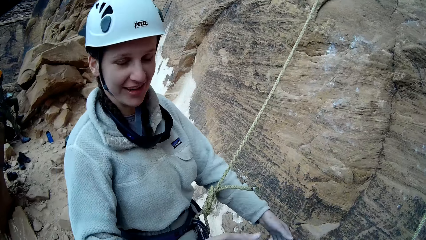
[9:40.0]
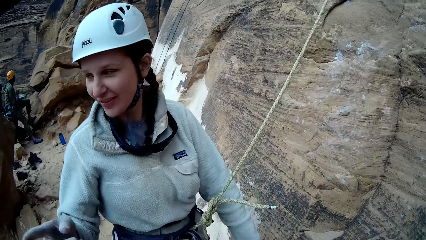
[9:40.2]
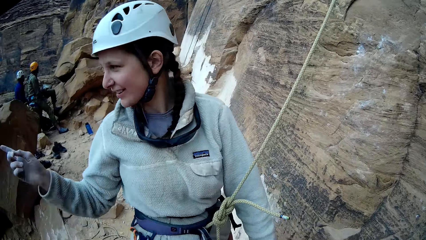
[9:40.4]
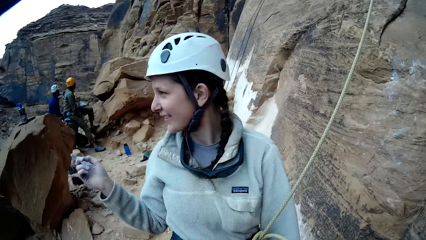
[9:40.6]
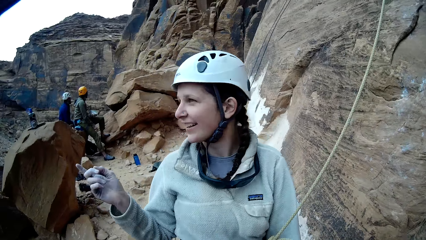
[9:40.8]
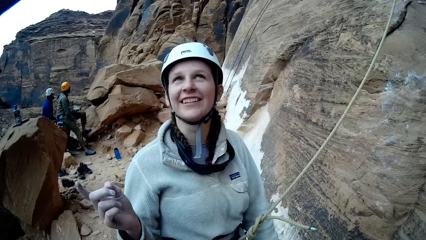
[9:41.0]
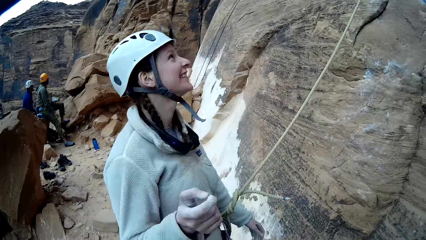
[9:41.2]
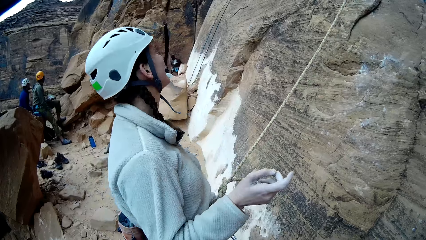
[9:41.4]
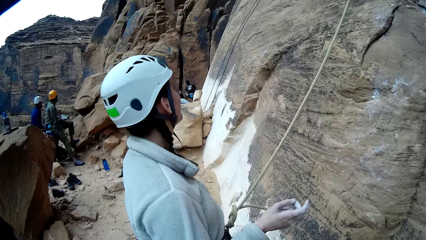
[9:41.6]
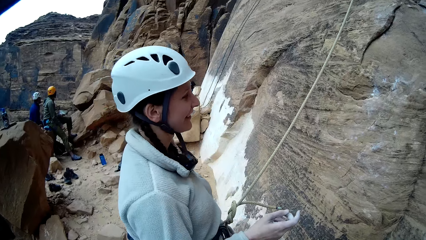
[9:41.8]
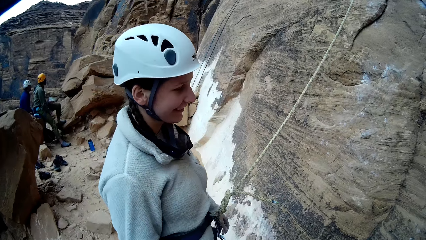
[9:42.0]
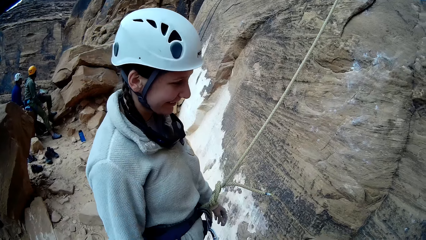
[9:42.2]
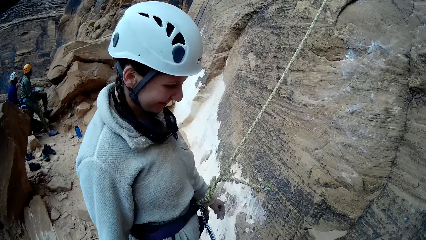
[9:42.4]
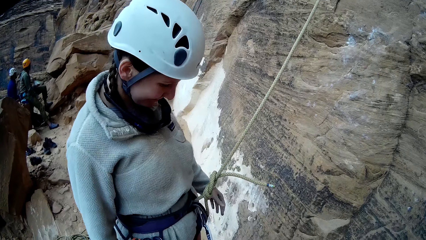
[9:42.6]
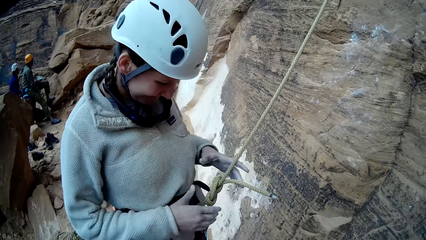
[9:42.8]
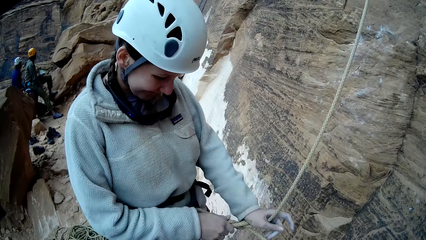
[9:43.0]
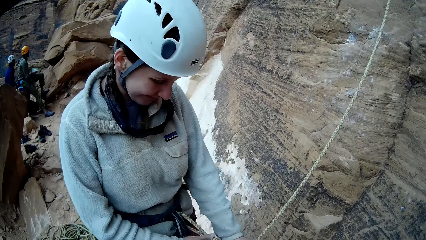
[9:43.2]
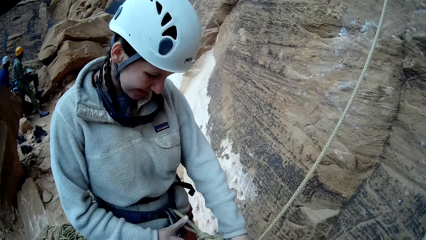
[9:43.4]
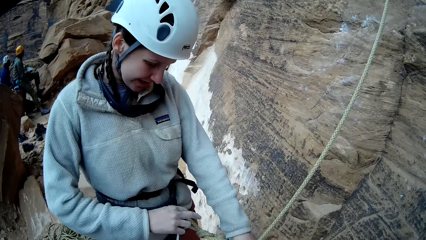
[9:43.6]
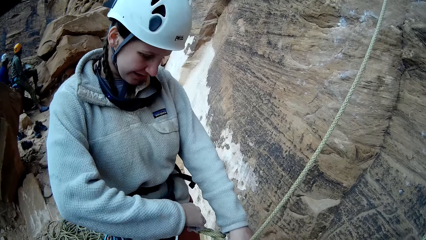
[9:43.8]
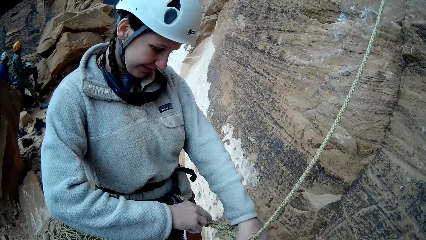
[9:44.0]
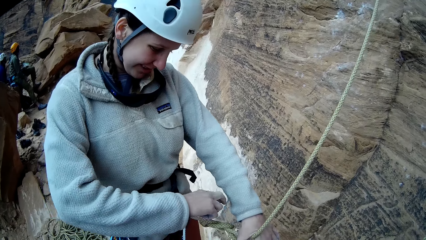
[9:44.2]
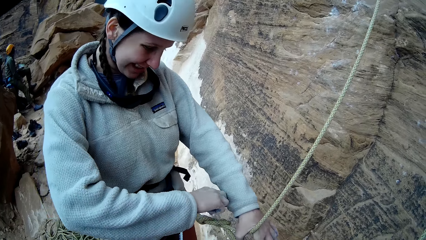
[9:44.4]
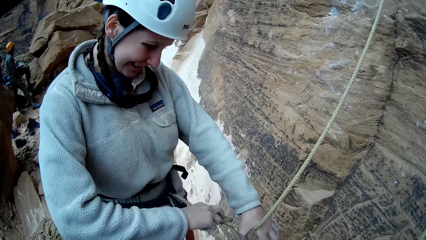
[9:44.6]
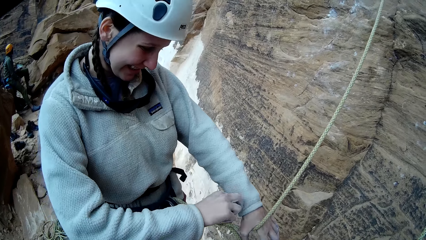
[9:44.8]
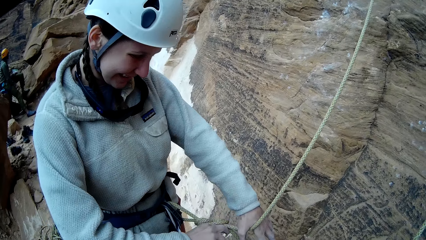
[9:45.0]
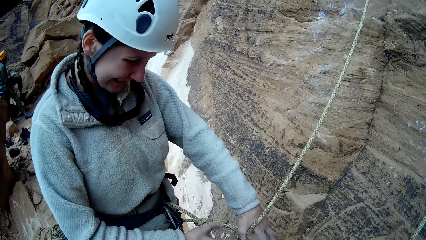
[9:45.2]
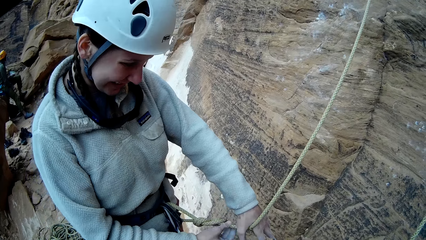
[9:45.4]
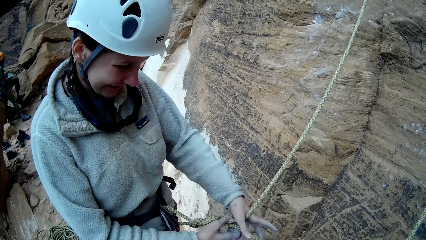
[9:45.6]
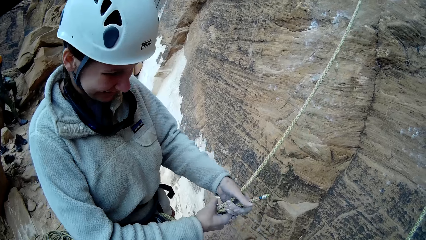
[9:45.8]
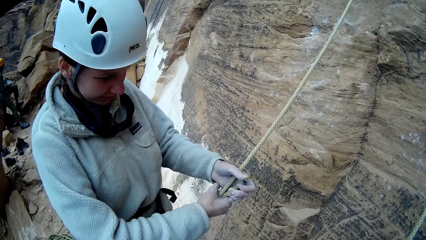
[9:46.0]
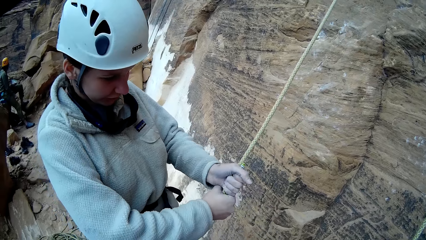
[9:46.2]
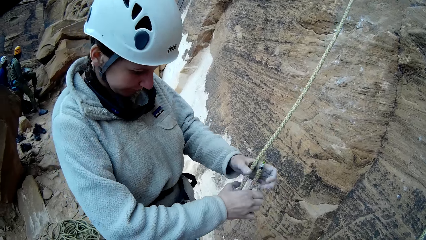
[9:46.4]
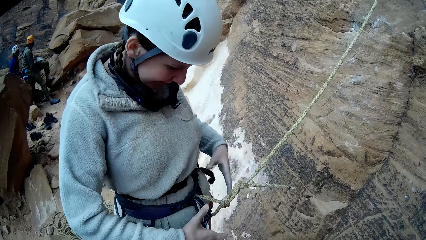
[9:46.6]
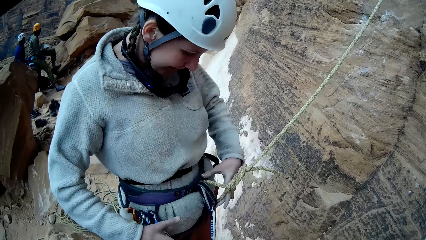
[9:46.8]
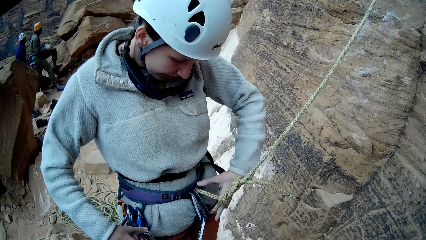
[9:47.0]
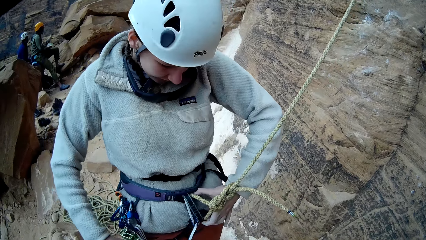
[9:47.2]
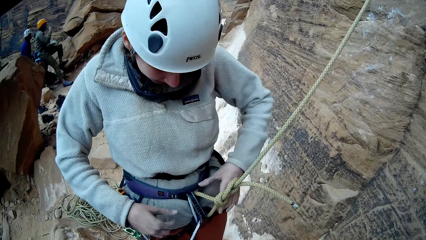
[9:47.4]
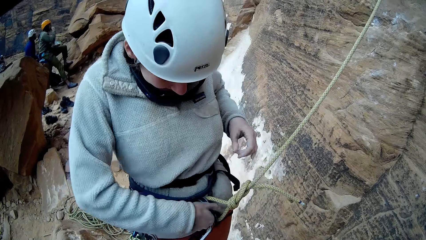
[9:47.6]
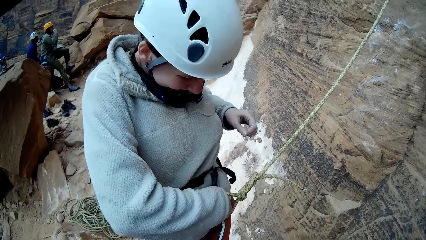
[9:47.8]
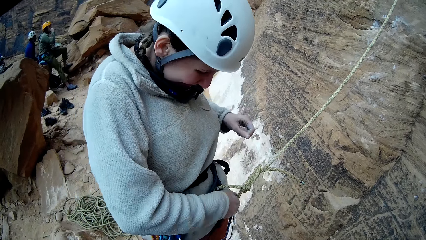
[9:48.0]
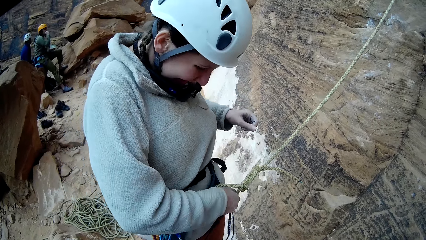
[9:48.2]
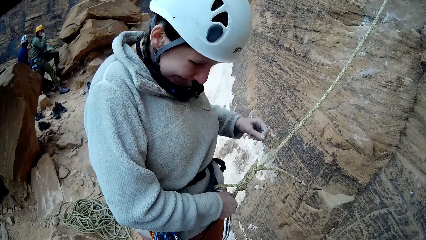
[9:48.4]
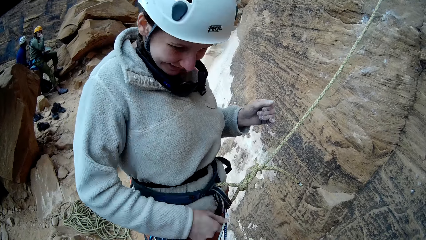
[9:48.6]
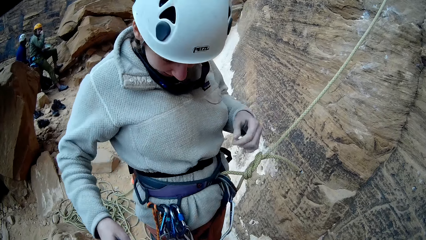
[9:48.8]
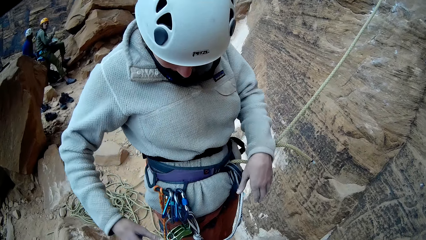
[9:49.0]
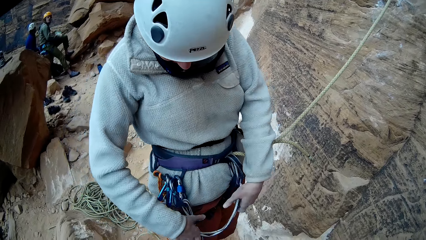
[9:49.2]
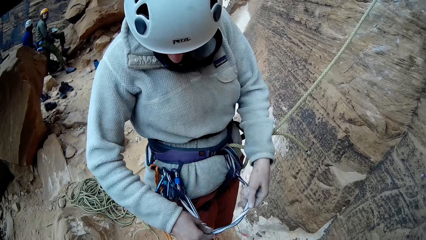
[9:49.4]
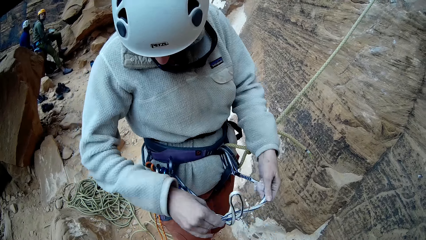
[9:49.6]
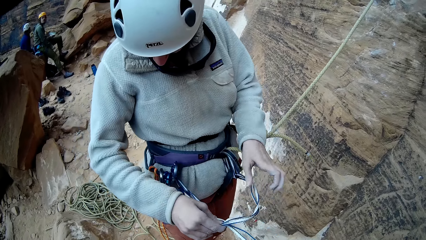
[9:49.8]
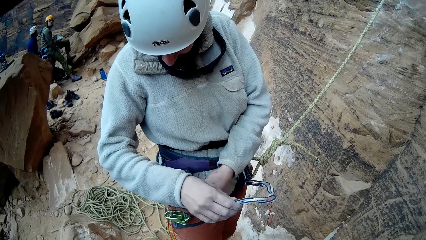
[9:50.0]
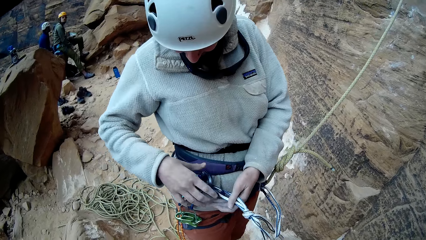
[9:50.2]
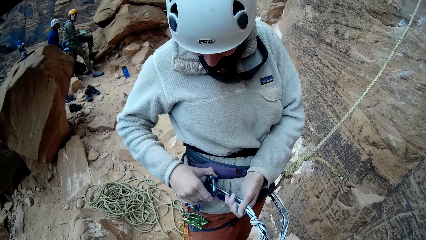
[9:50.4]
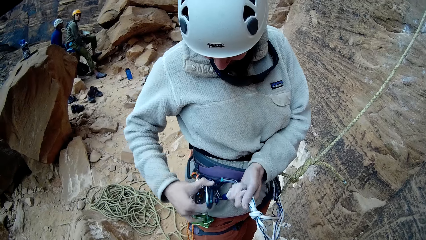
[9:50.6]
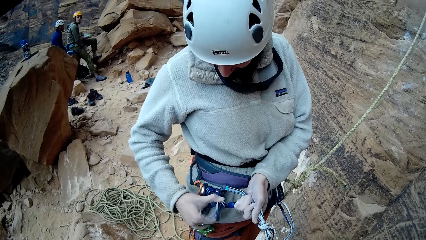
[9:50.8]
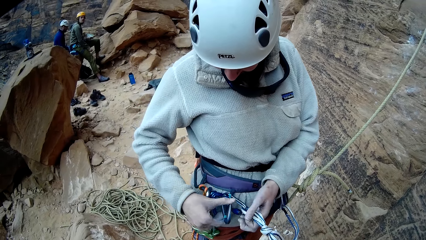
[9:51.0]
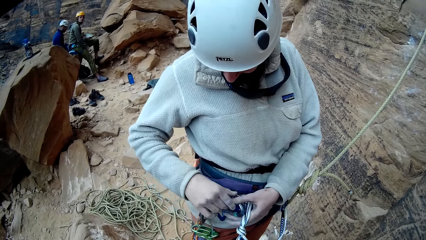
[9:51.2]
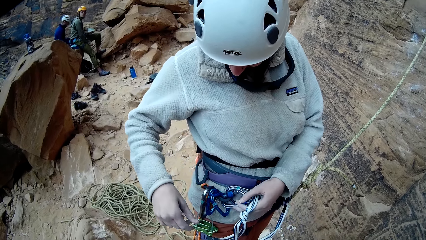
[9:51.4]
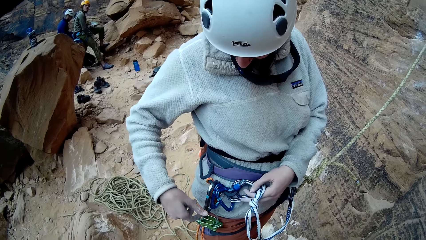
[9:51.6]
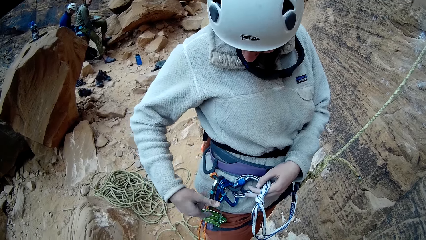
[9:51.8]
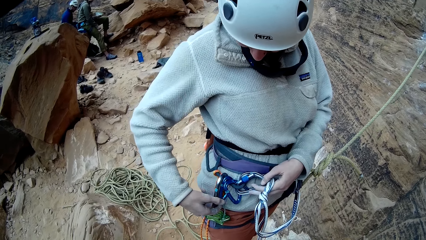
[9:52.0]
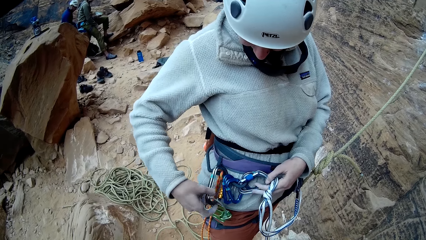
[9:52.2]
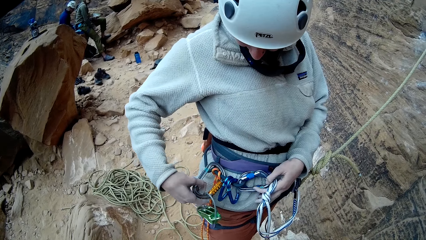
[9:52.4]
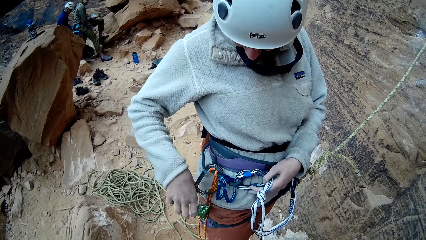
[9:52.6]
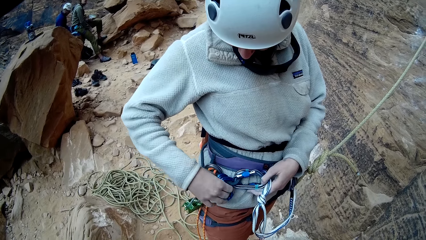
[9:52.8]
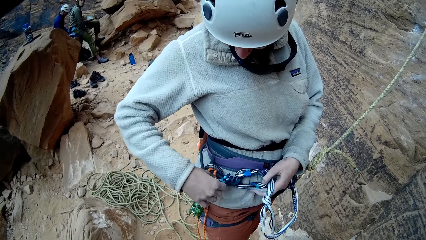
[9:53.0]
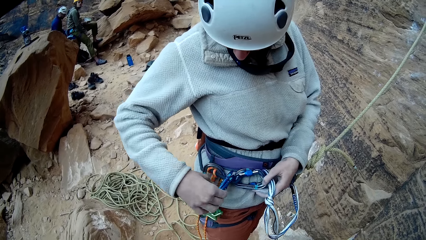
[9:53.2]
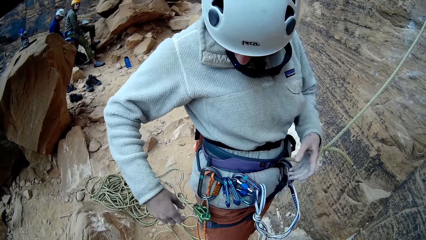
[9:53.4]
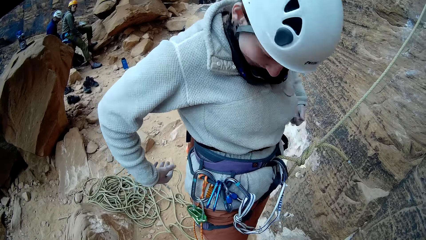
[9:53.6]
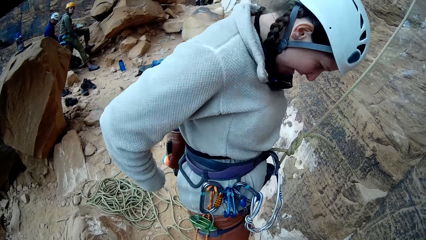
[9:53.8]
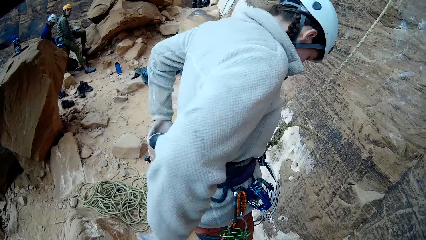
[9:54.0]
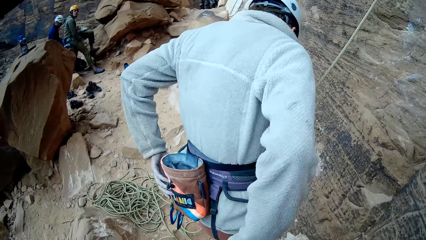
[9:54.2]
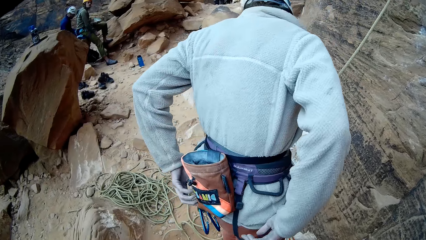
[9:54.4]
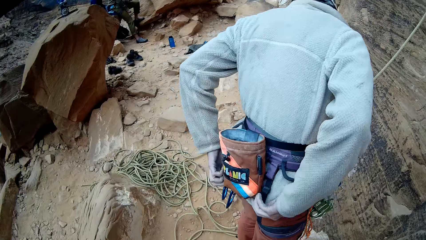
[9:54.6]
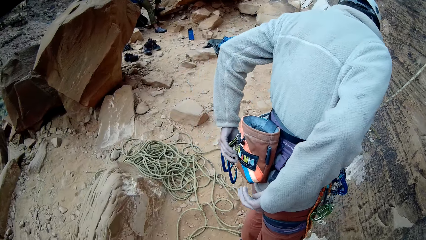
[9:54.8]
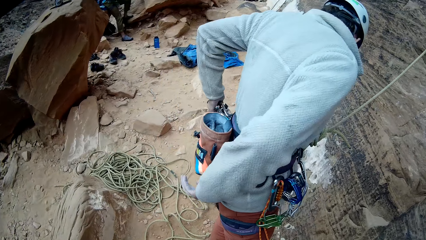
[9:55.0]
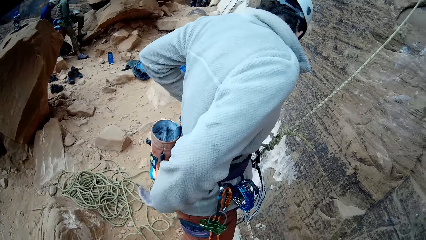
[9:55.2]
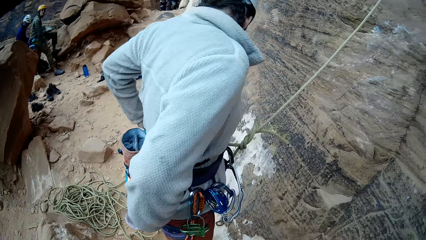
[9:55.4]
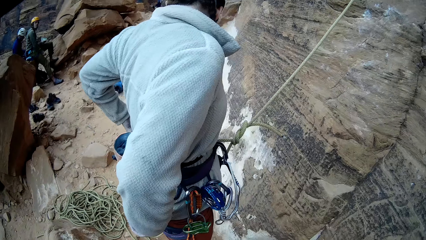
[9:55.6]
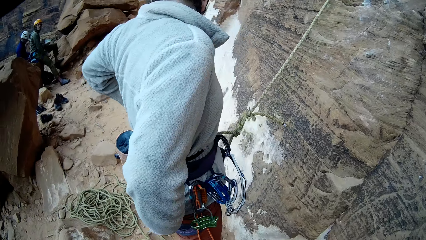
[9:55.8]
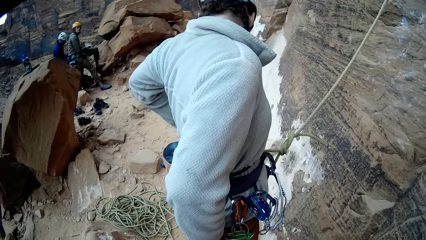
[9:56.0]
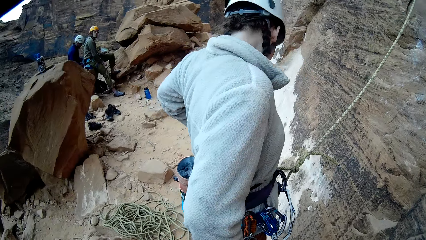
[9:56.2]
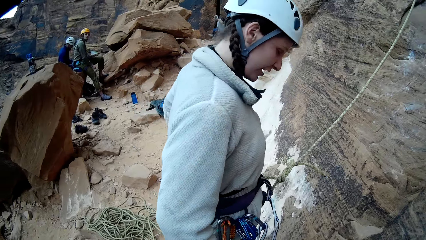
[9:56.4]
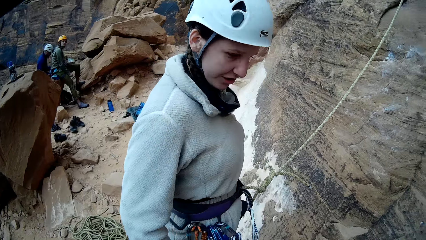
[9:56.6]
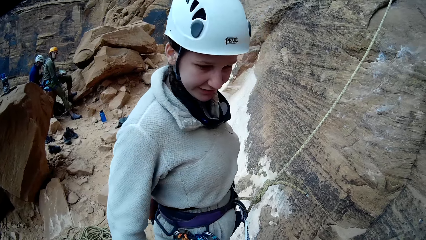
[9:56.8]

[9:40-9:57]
A woman rubs her hands. The woman points to the left, looks up to the mountain, and looks down. The woman tightens the rope, touches her climbing harness, and tightens the rope. The woman touches the hook, adjusts her hook, turns, and touches the hook.
